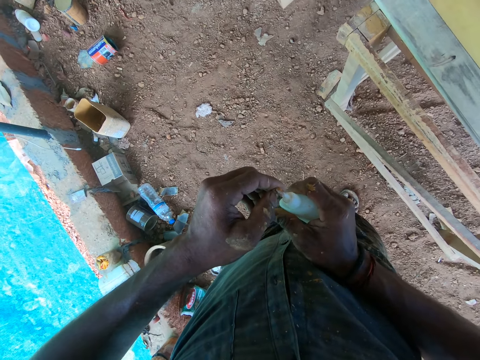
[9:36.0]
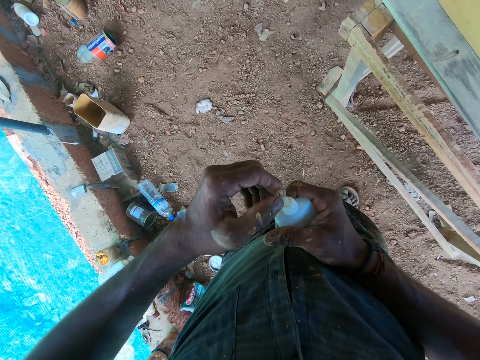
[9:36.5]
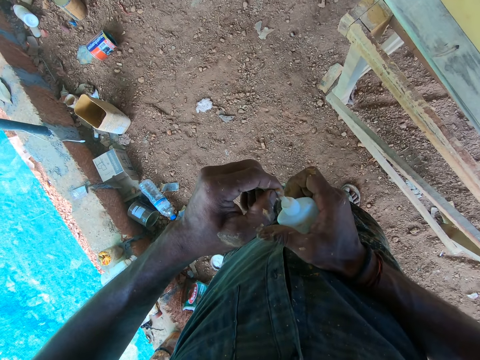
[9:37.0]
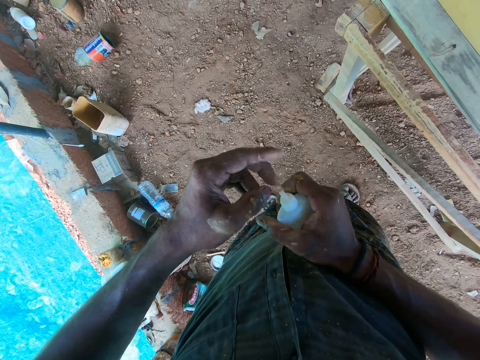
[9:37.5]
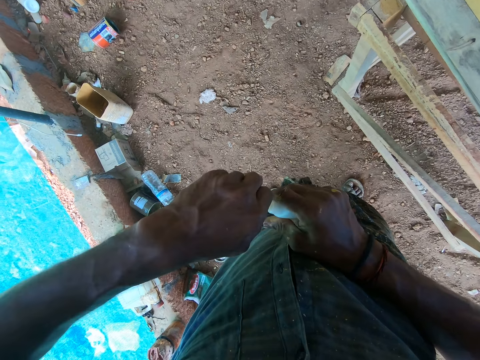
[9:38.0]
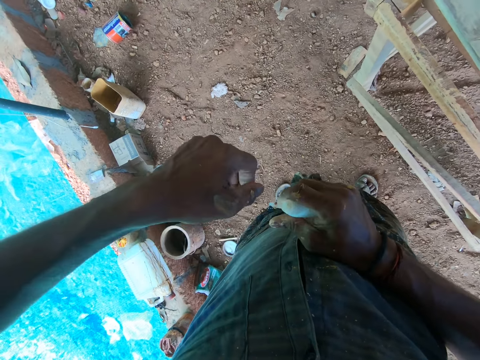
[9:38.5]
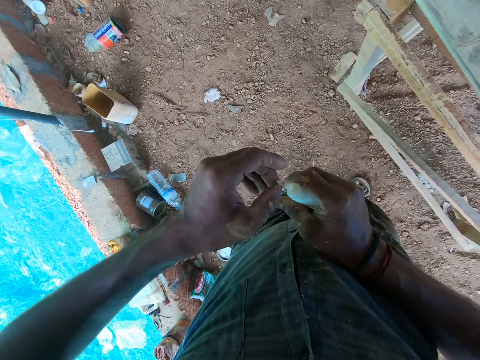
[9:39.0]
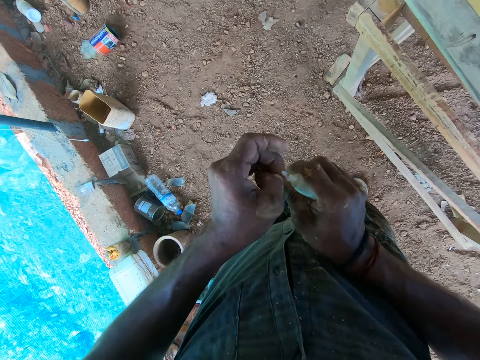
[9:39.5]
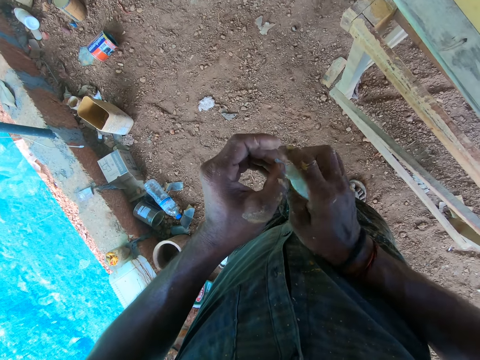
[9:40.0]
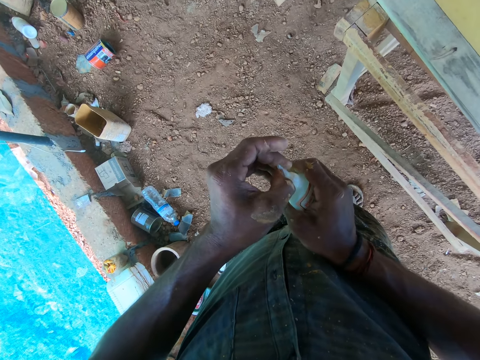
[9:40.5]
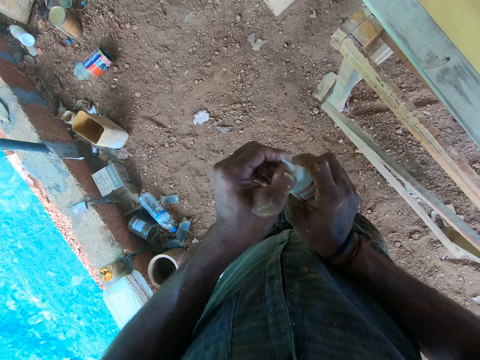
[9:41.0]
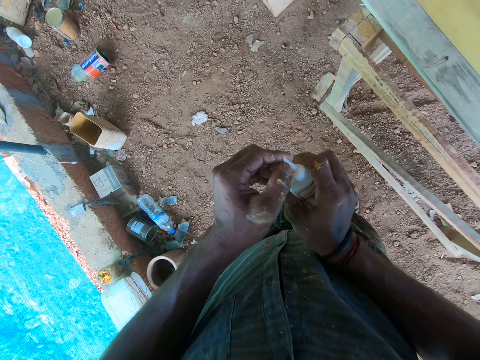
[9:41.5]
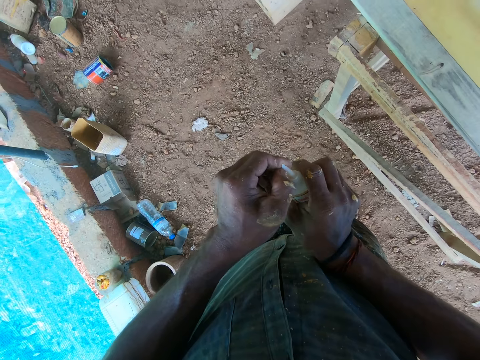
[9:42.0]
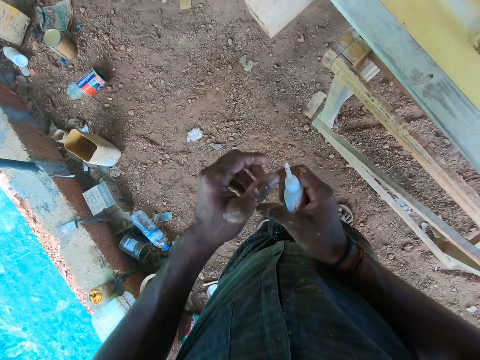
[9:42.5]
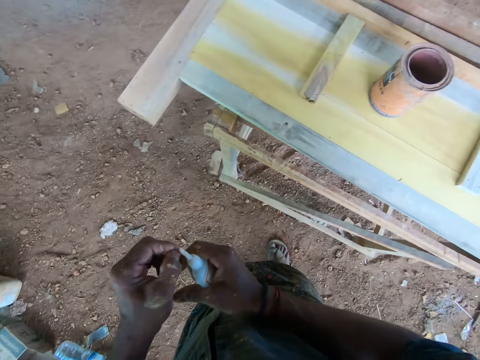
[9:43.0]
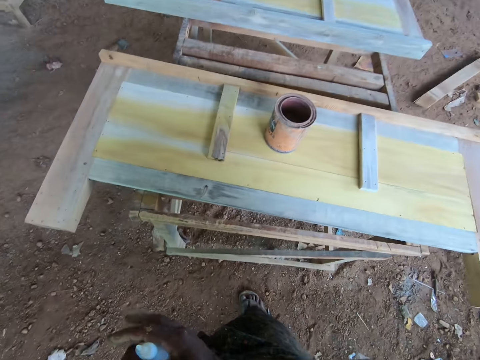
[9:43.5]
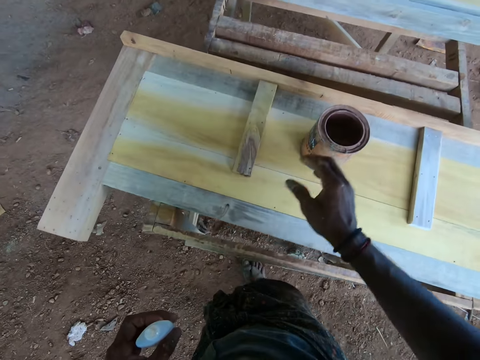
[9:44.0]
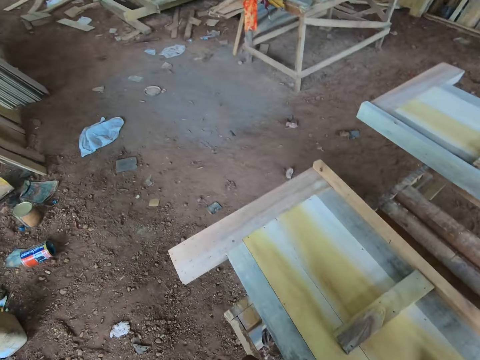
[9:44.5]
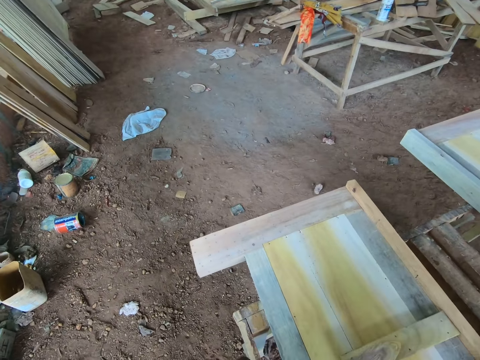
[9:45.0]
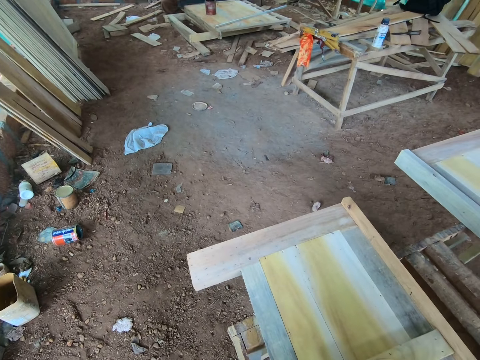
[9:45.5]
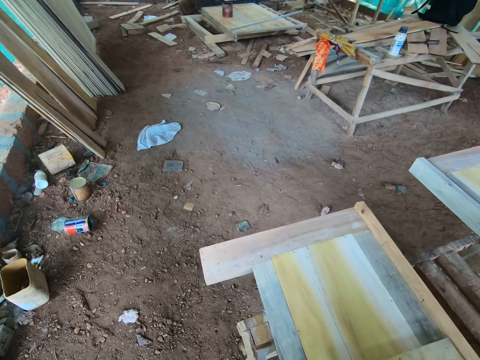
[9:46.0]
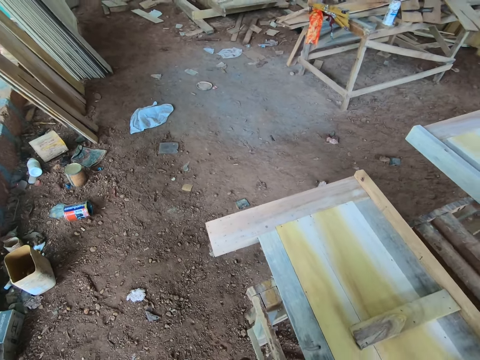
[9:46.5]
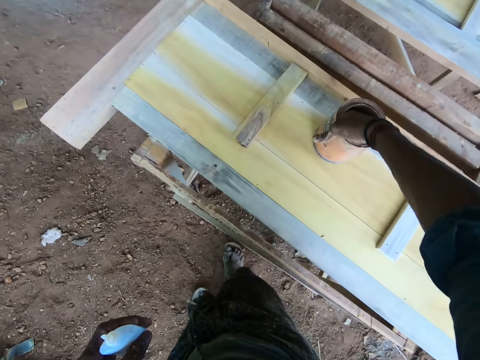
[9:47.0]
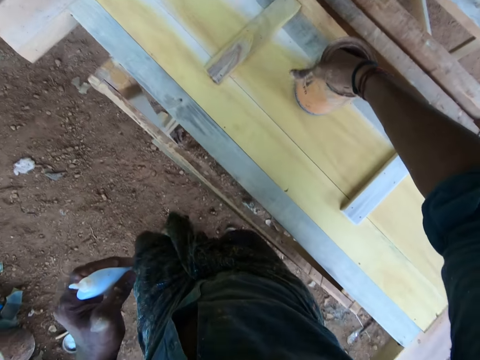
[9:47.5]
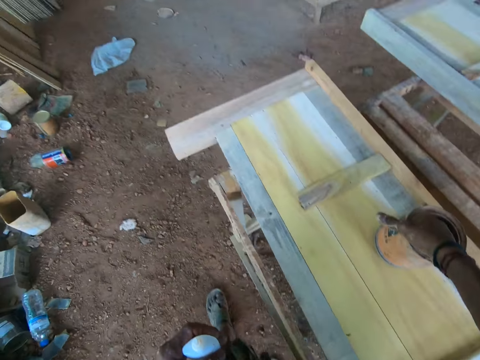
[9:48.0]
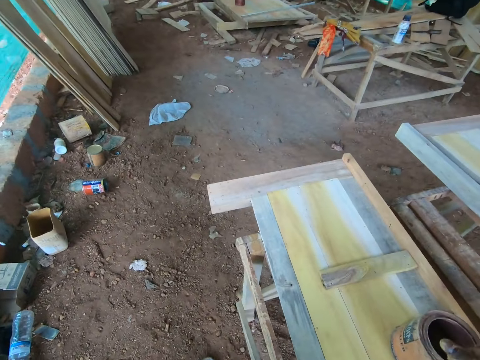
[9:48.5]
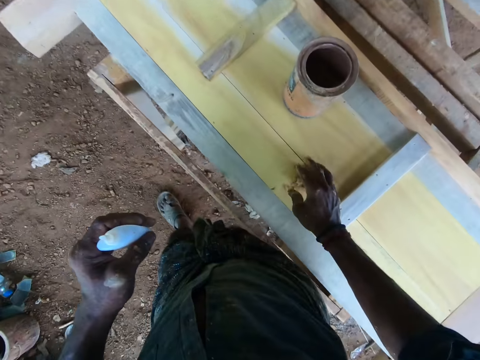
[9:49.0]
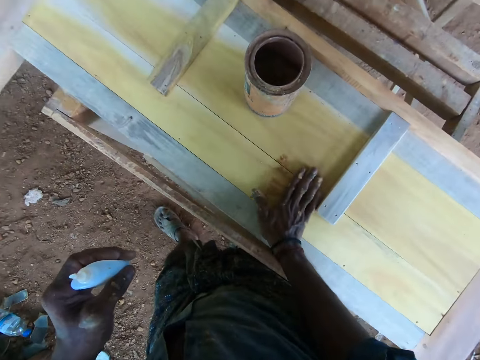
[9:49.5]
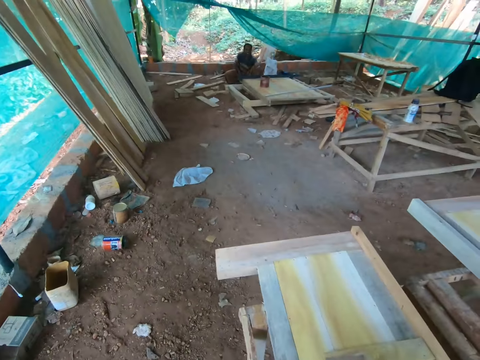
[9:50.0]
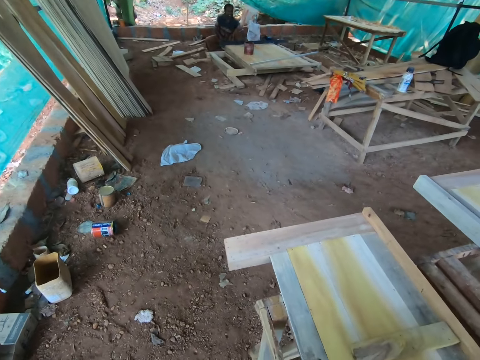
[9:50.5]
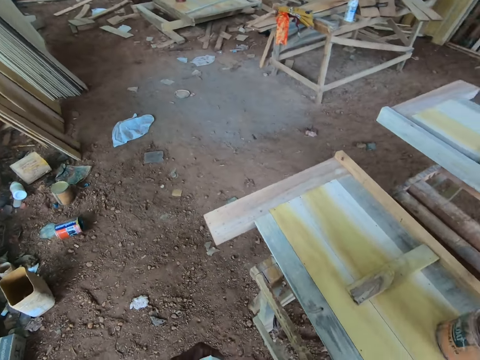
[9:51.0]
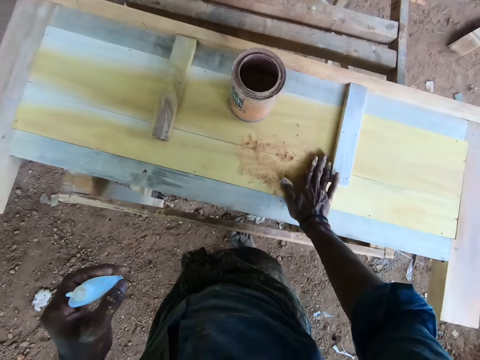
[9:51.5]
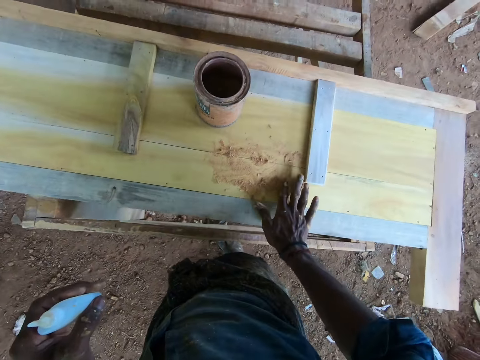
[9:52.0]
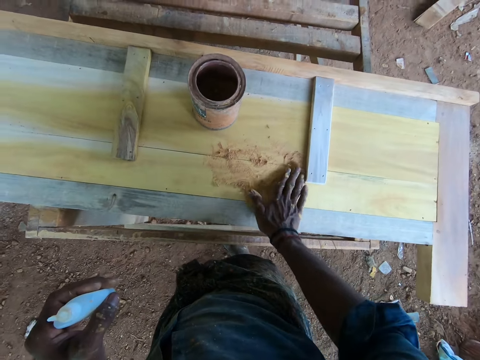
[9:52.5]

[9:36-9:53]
A man talks to the camera wearer. The camera wearer talks to the man. They dip a hand inside the tin. They pick timber coat from the tin with a hand. They drop something on the board. They spread the timber coat on the wood with hands.

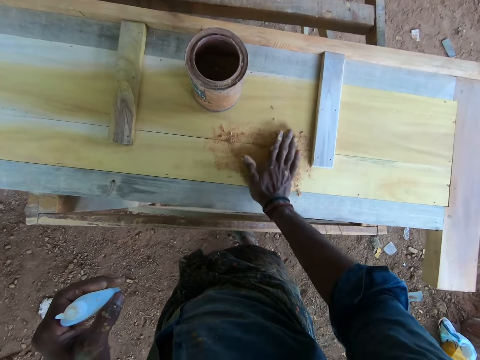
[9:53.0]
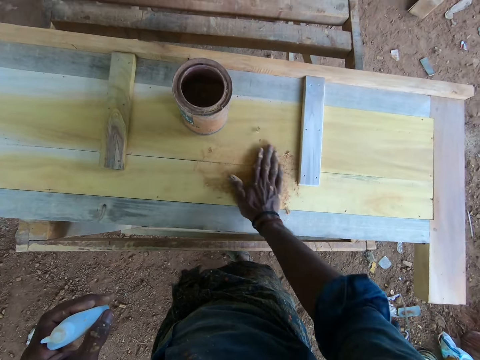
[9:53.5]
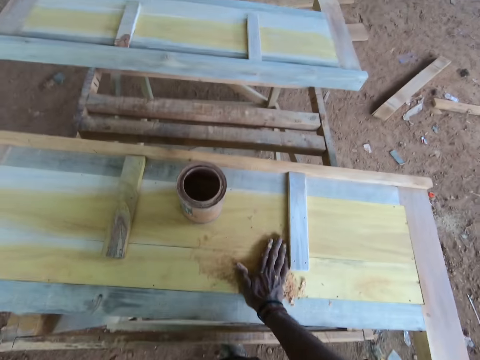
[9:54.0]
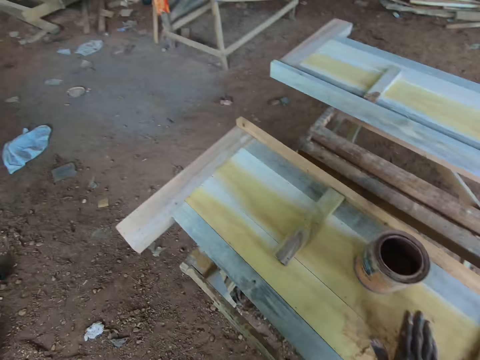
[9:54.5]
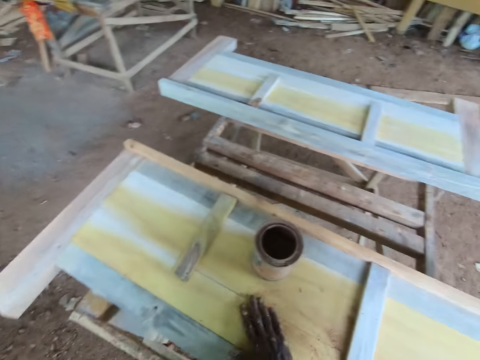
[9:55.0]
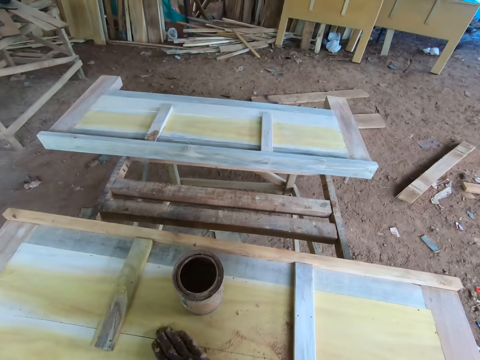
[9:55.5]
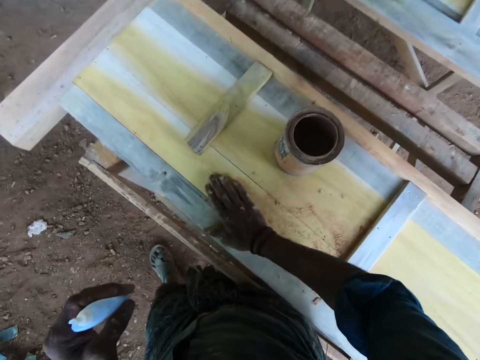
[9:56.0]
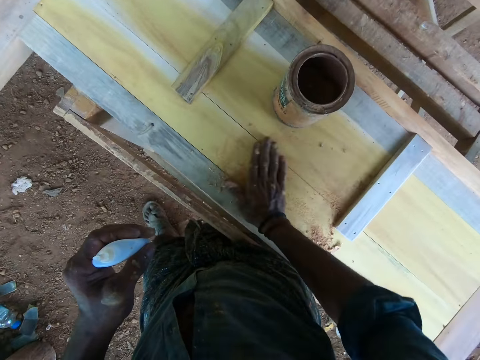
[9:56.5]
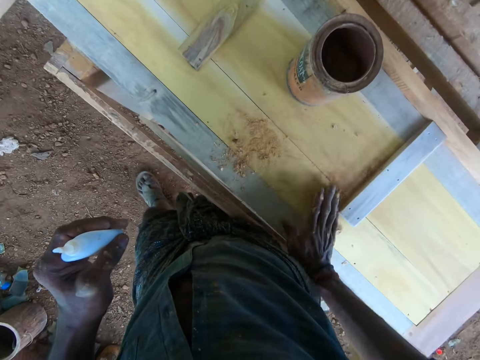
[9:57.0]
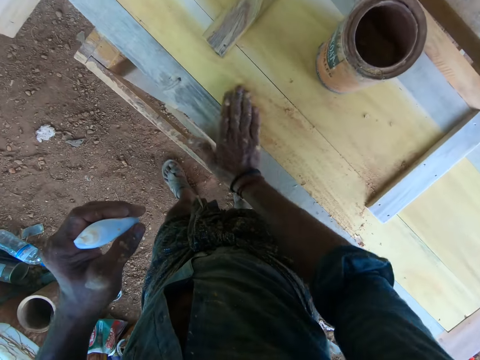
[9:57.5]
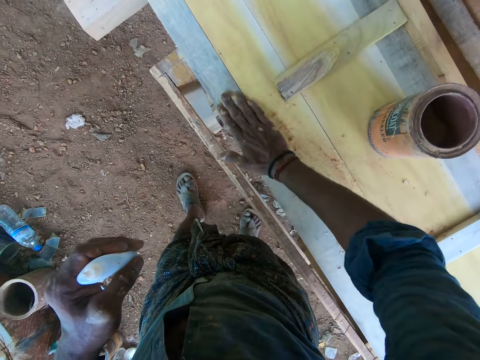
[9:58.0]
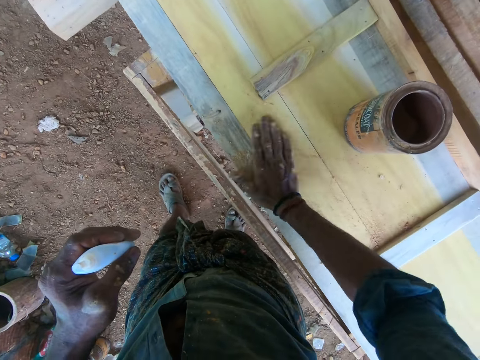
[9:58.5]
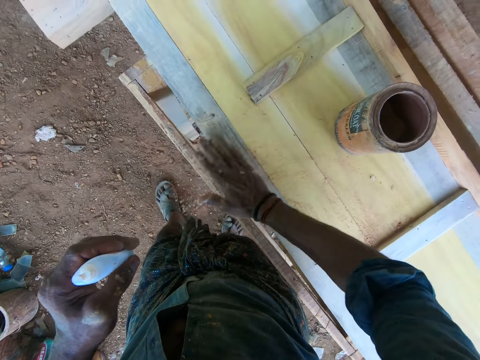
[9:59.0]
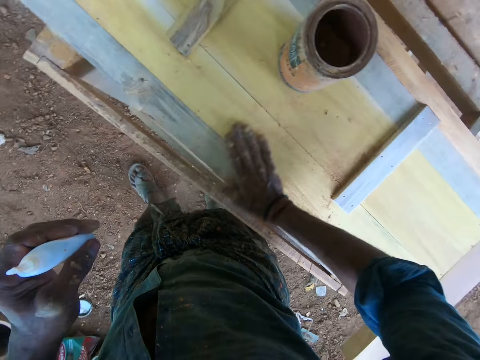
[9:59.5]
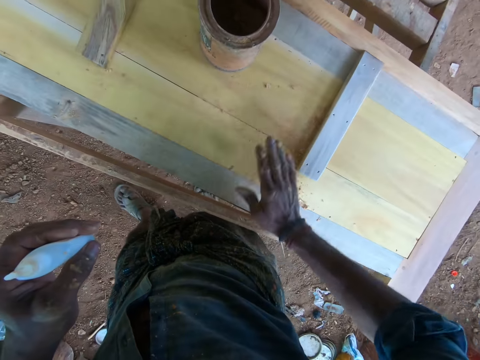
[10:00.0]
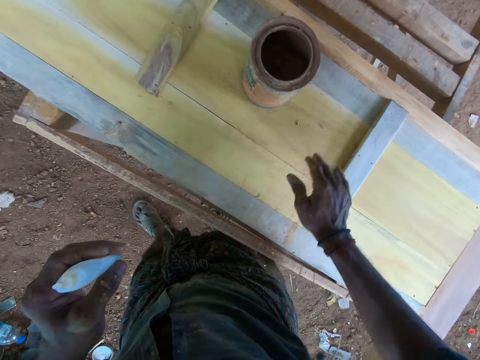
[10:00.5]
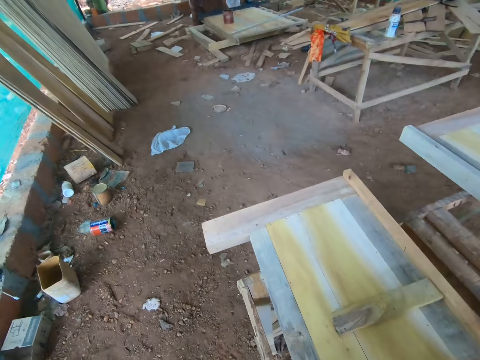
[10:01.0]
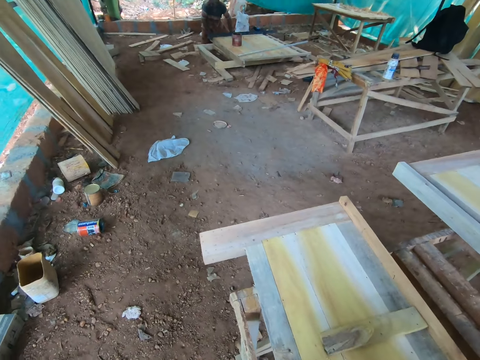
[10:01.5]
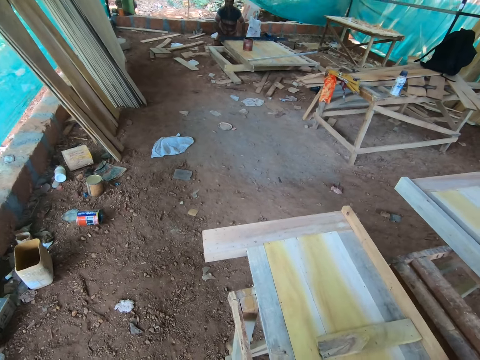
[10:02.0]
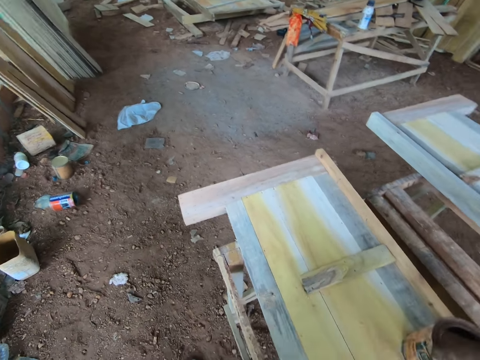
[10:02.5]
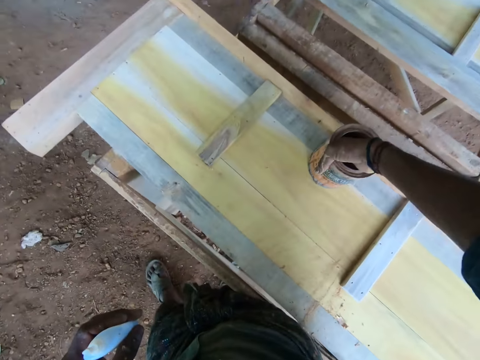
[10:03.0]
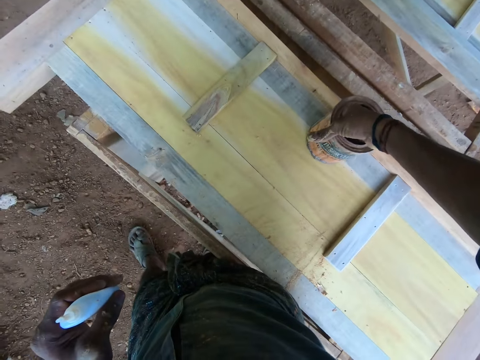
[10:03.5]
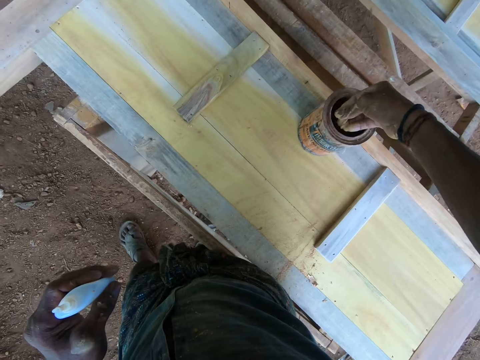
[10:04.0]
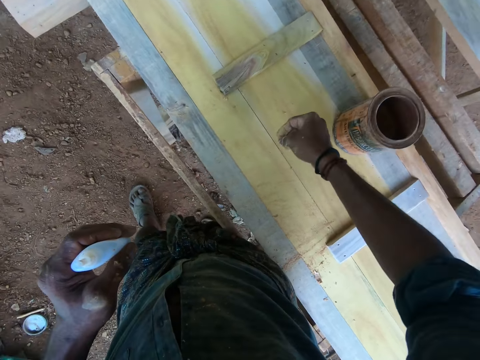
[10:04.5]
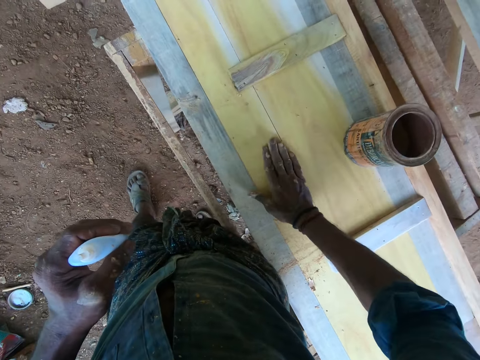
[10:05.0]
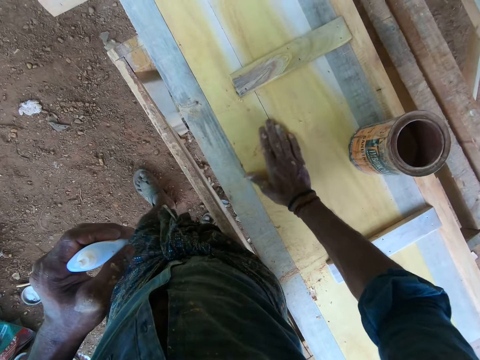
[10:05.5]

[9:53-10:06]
A man talks to the camera wearer. The camera wearer talks to the man. They pick timber coat from the tin with a hand. They dip a hand inside the tin. They drop something on the board. They spread the timber coat on the wood with hands.
